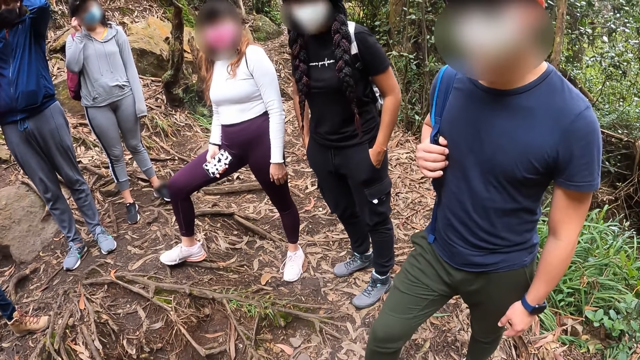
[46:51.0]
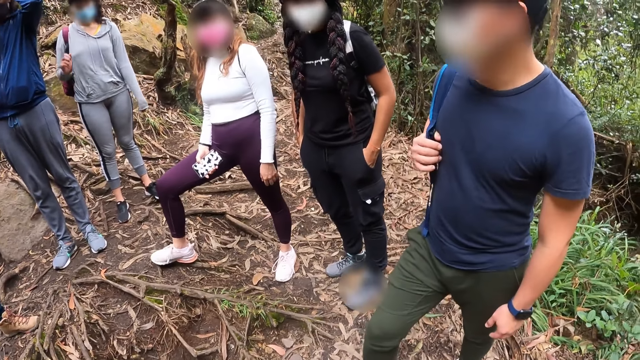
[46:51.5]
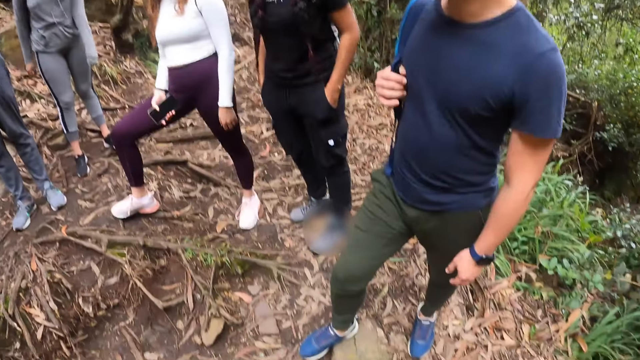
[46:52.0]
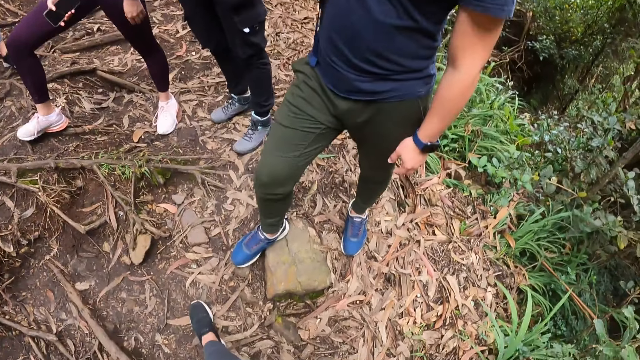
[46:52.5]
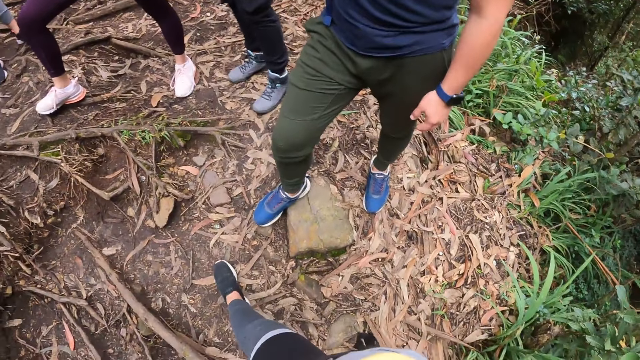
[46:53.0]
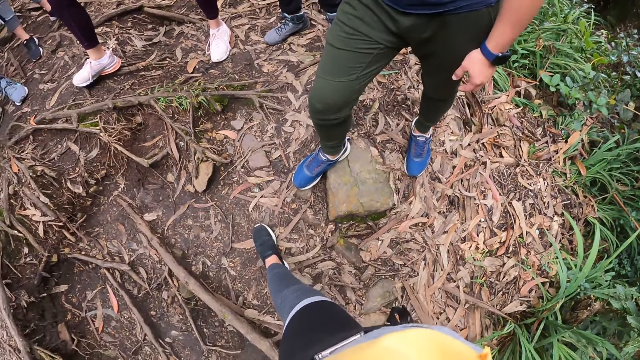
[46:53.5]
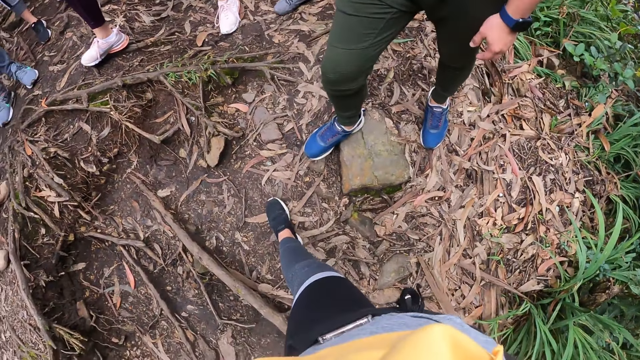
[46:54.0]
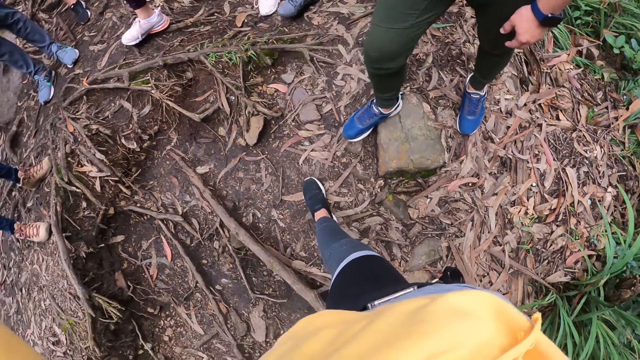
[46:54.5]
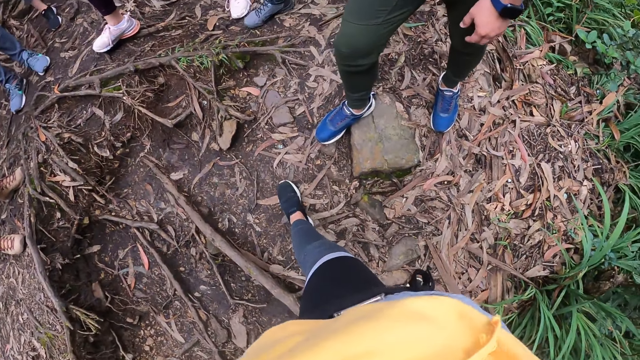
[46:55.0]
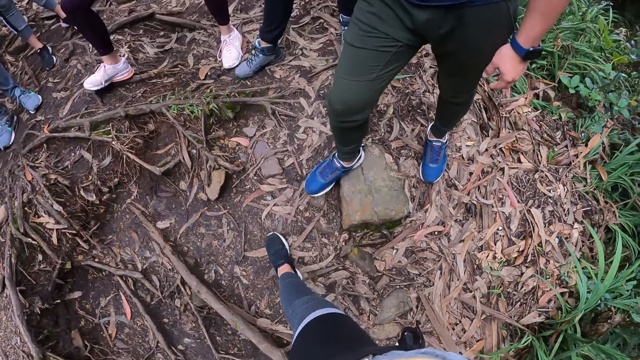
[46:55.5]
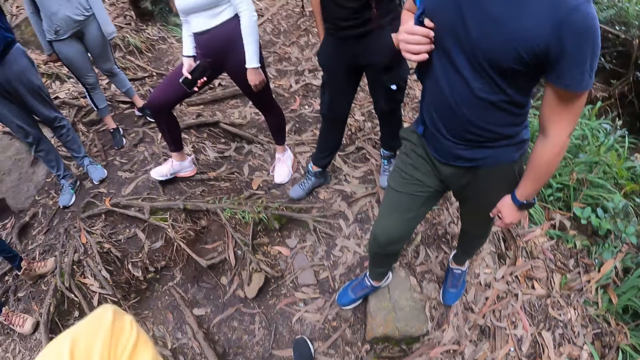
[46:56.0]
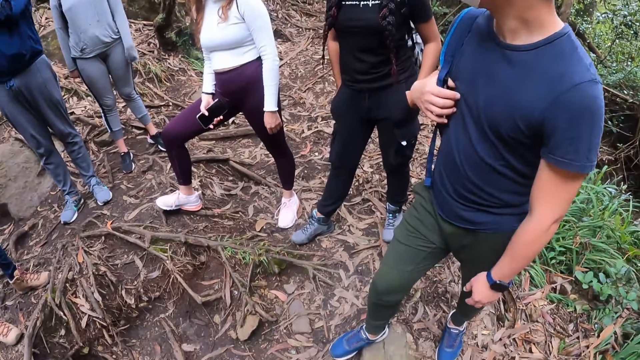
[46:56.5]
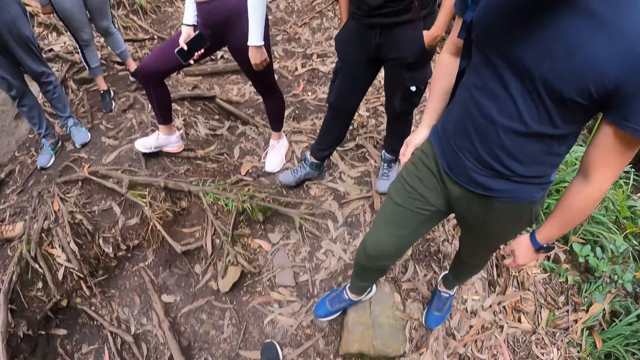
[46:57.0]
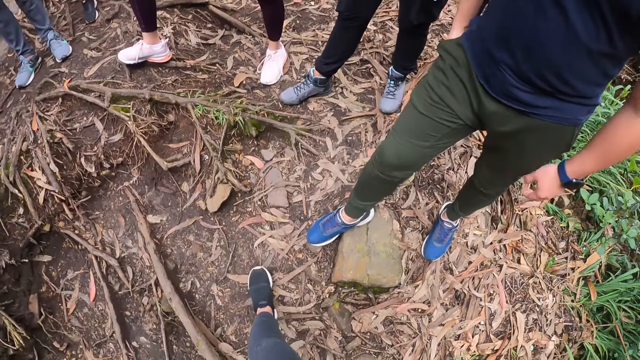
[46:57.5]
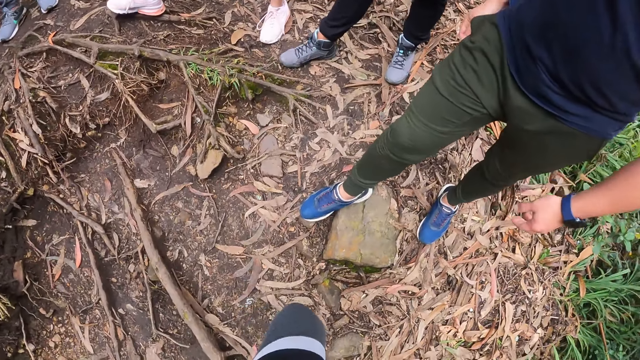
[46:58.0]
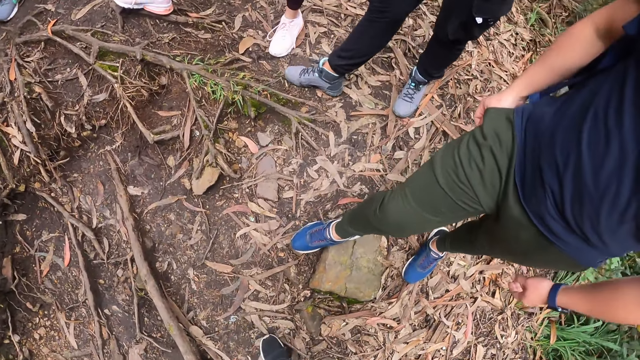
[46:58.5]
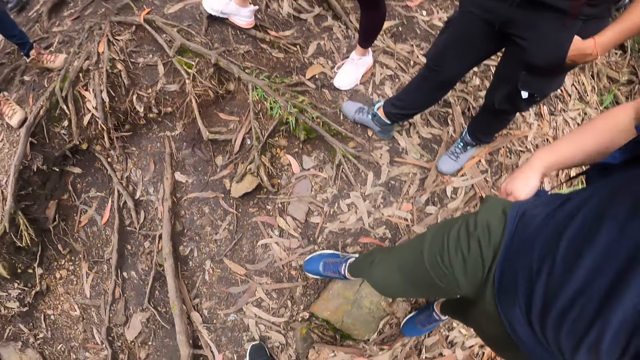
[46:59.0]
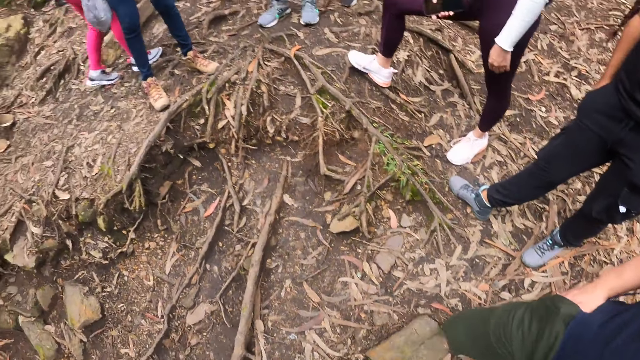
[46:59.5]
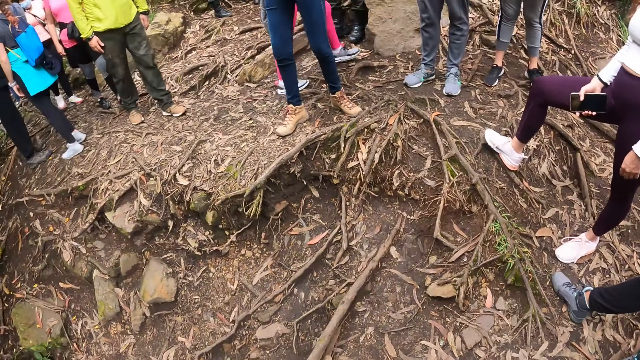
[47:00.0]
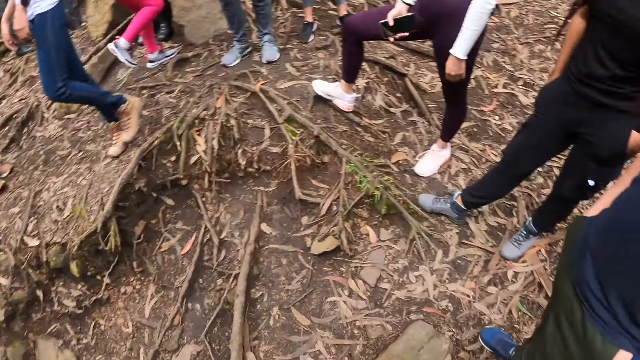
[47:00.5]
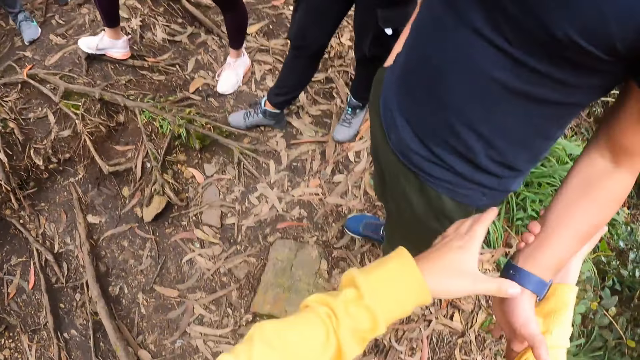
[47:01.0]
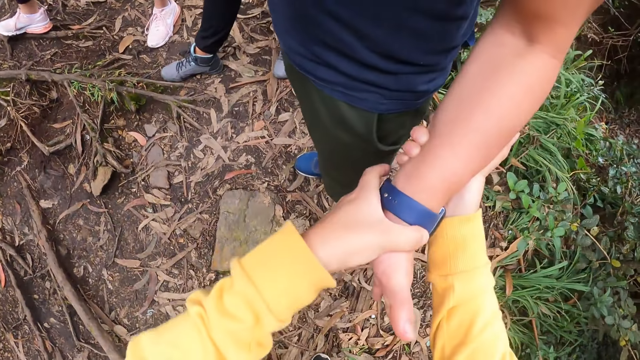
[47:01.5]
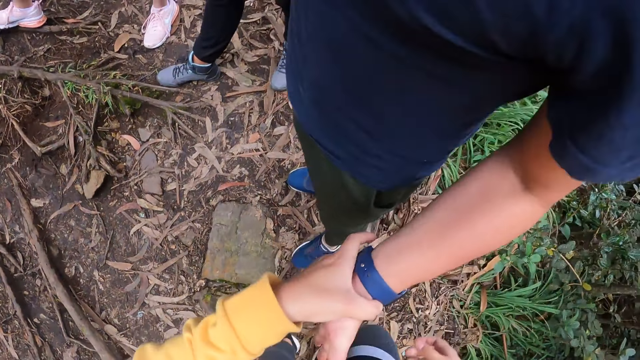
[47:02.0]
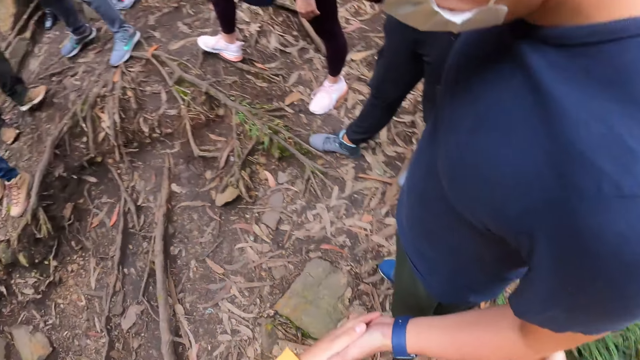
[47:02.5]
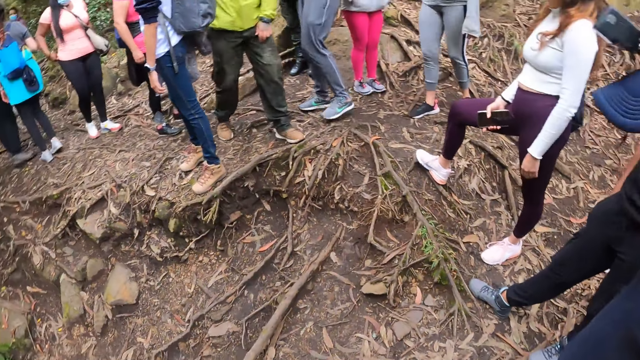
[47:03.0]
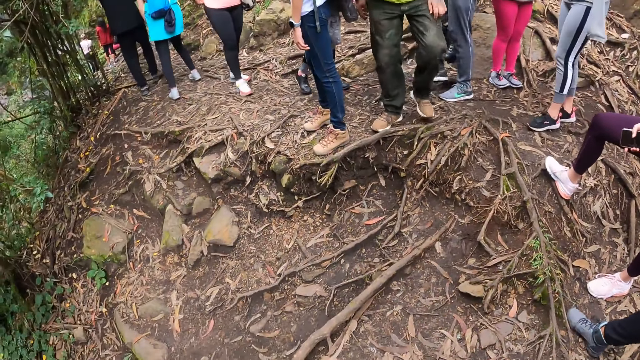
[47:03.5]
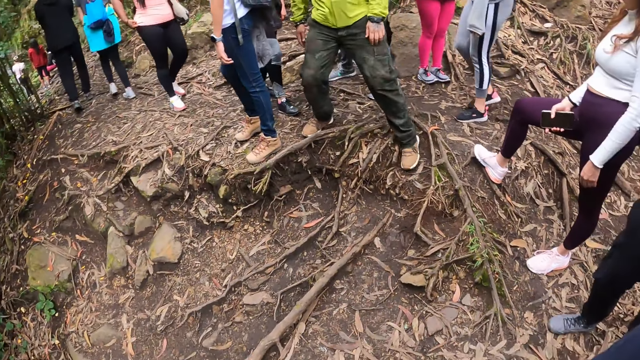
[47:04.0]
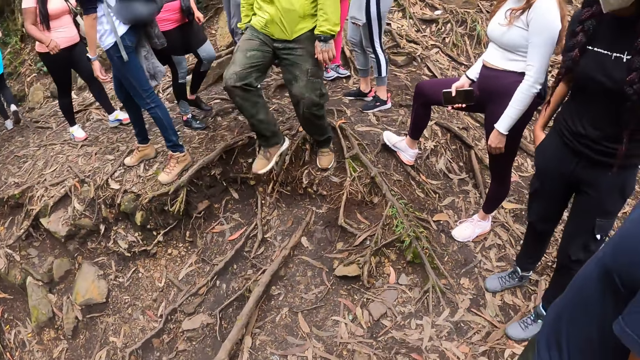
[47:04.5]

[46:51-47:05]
A person drops the right hand. The camera wearer looks below. A man drops the right hand. The camera wearer moves the left foot. He looks around. He holds the man on his left hand with both hands. He turns around.

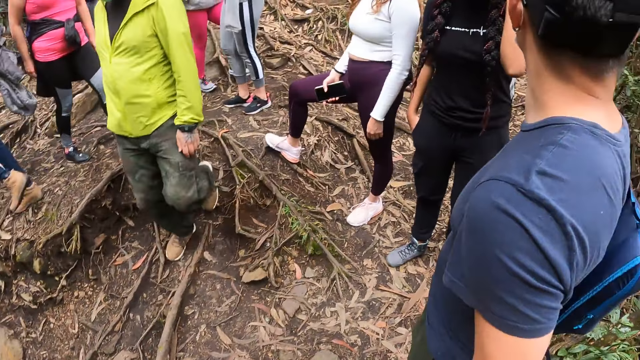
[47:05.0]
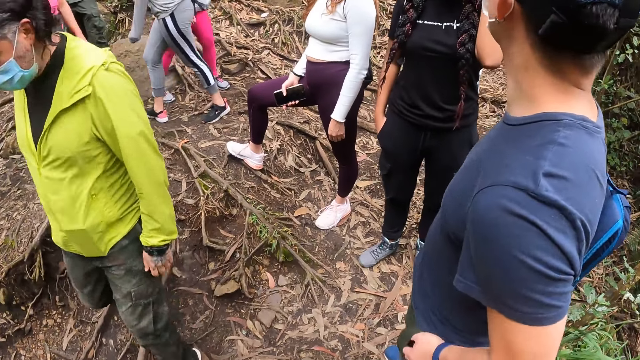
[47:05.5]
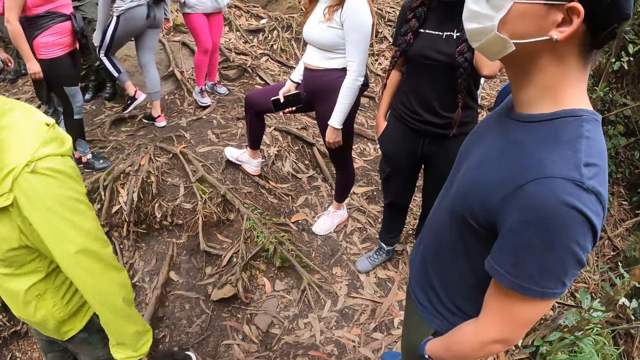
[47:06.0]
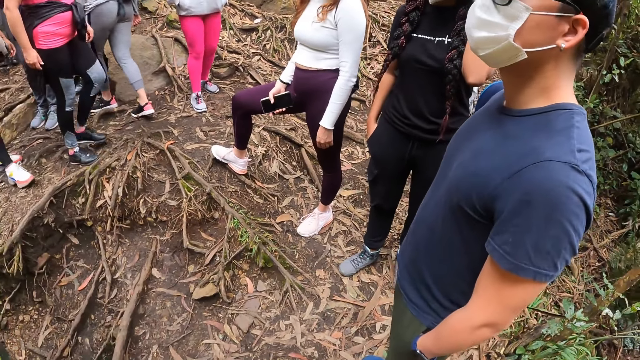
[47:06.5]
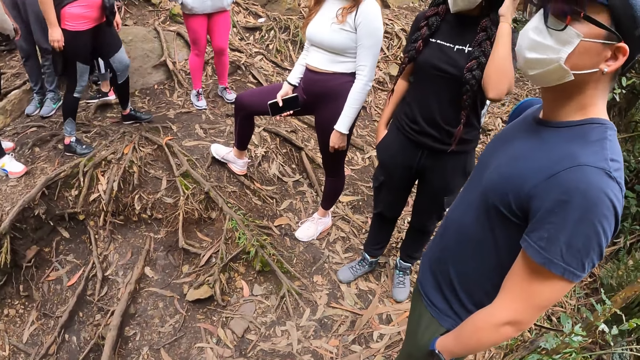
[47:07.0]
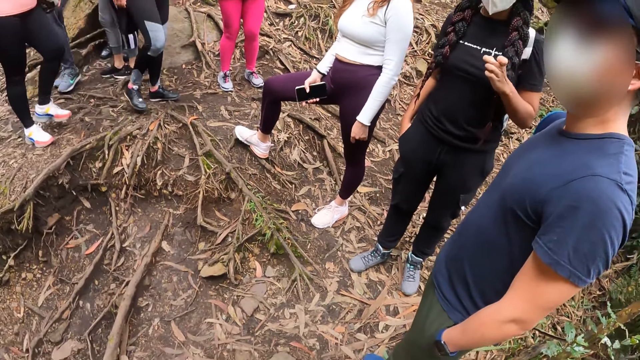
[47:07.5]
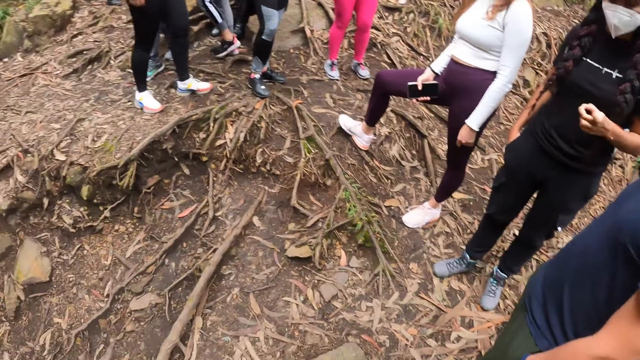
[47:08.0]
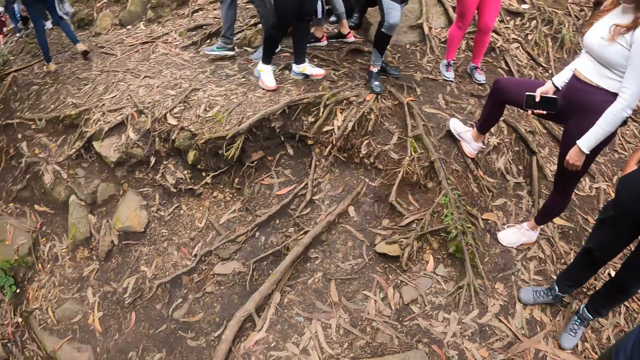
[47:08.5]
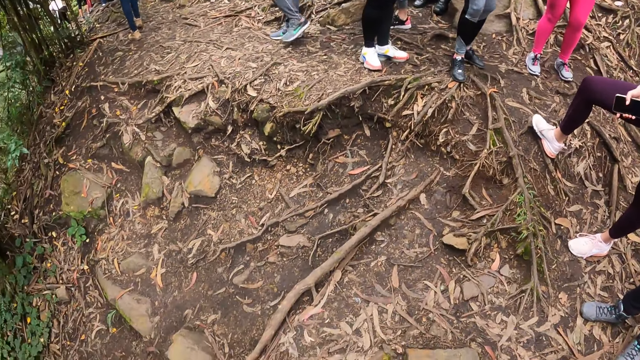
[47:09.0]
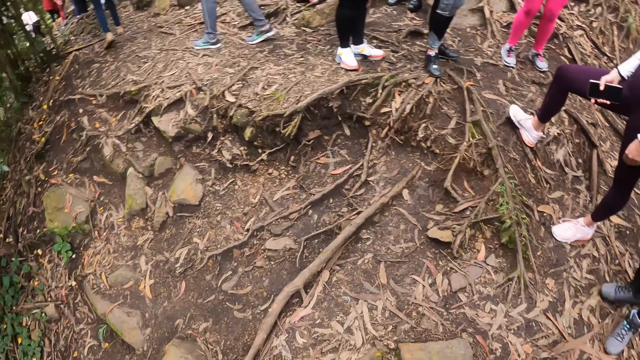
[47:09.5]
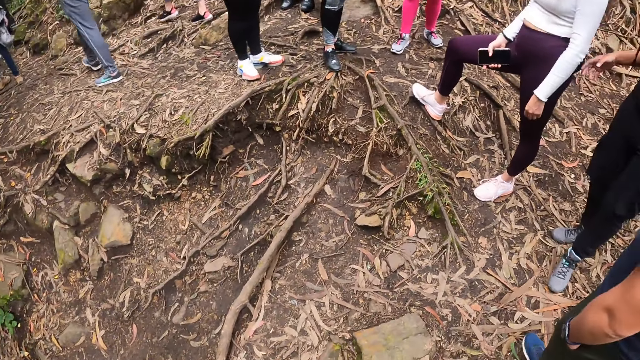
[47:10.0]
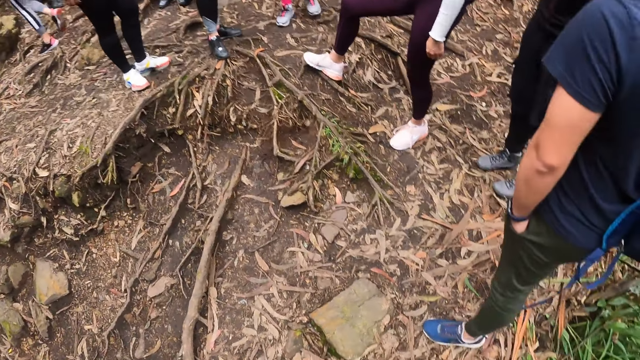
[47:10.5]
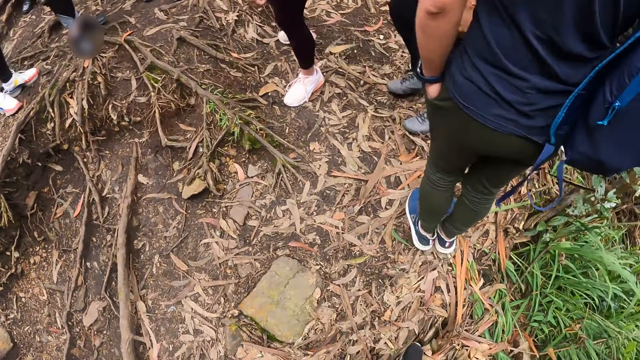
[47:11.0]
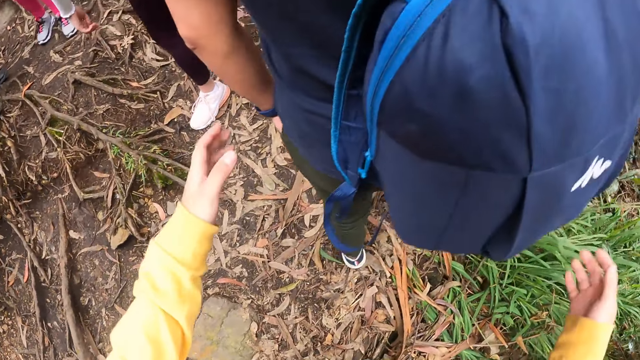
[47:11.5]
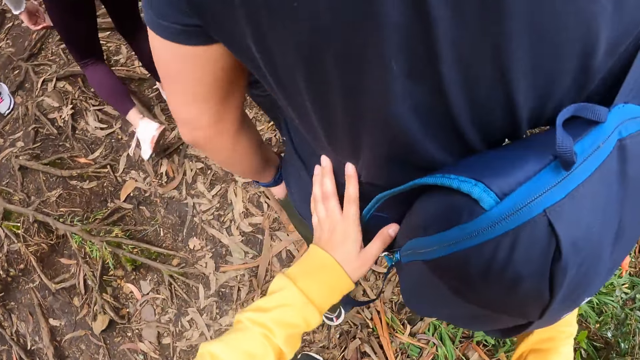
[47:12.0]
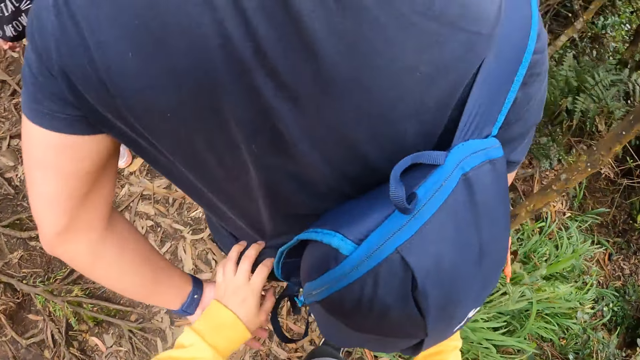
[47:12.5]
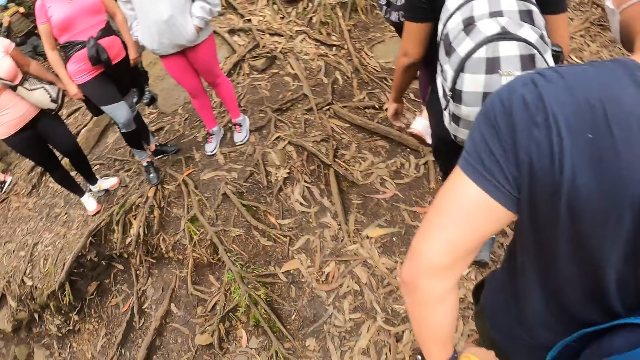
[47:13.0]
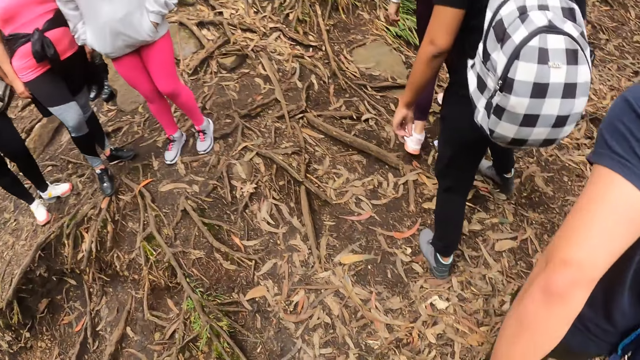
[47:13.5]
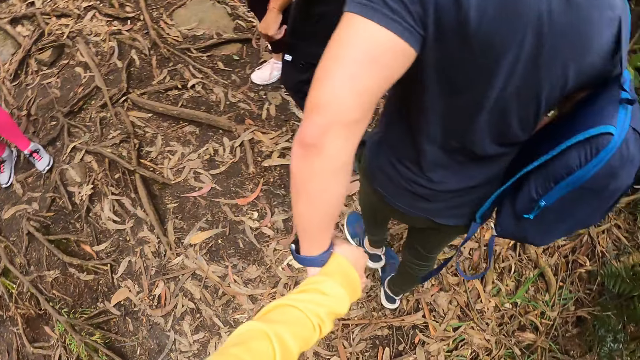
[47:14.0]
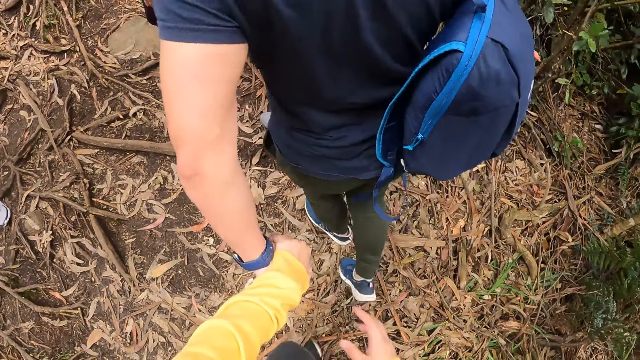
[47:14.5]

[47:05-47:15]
A person walks past the camera wearer. Another person moves the left hand. The camera wearer looks around. A man stands in front of the camera wearer. The camera wearer touches the man with both hands. They hold the man. The man holds the camera wearer's hand and walks with the camera wearer.
